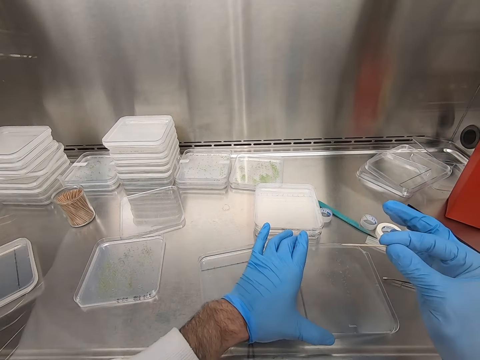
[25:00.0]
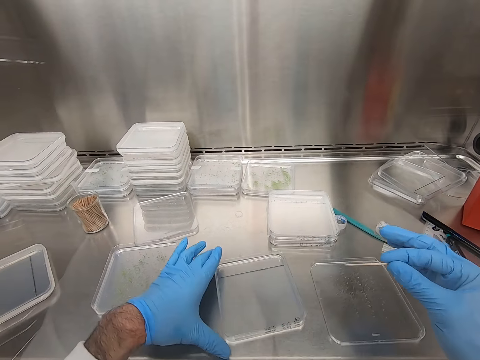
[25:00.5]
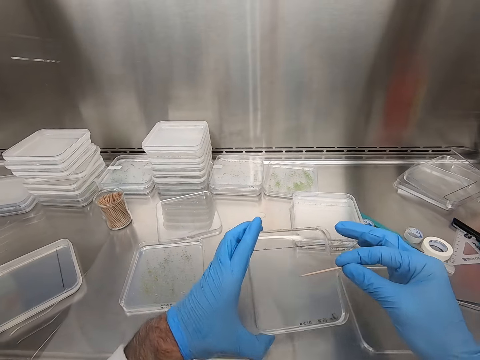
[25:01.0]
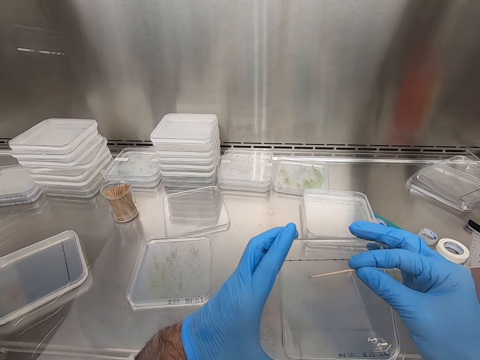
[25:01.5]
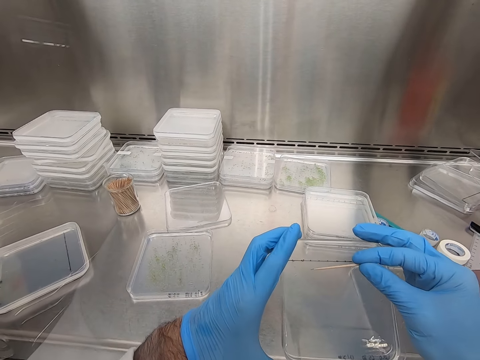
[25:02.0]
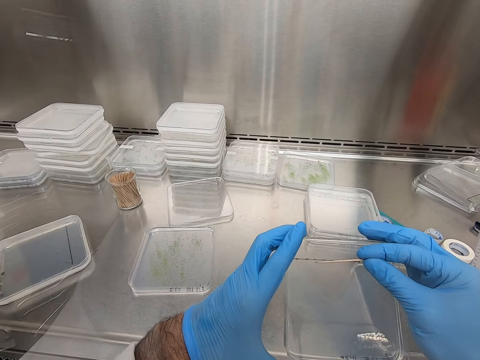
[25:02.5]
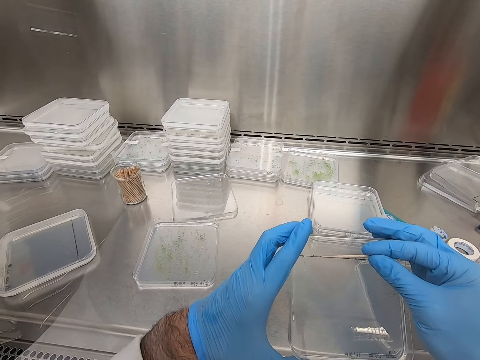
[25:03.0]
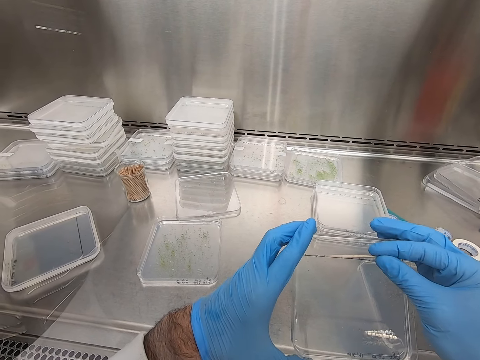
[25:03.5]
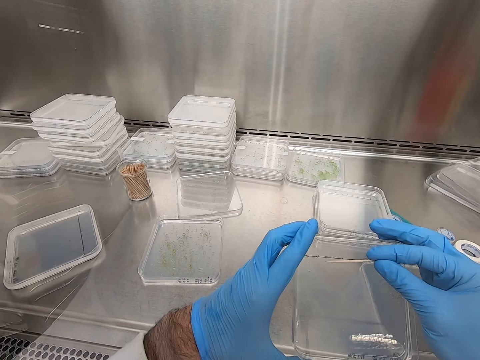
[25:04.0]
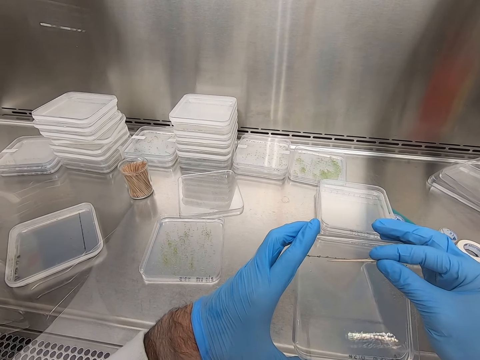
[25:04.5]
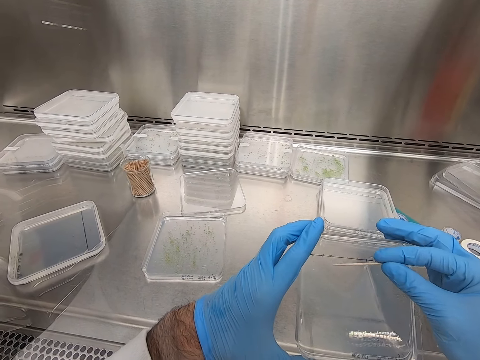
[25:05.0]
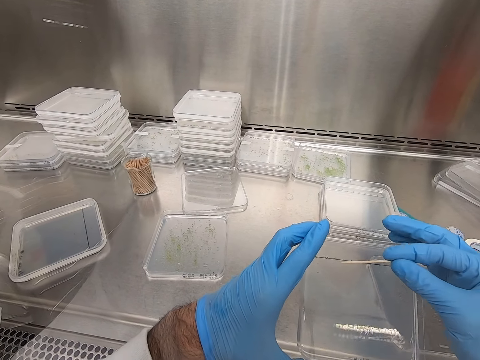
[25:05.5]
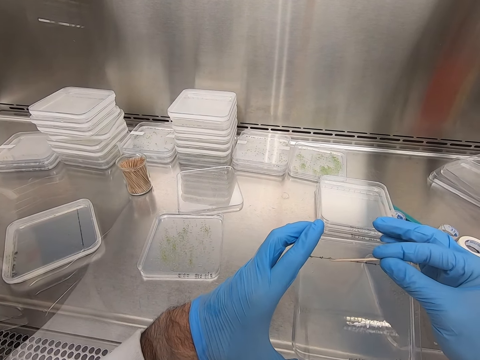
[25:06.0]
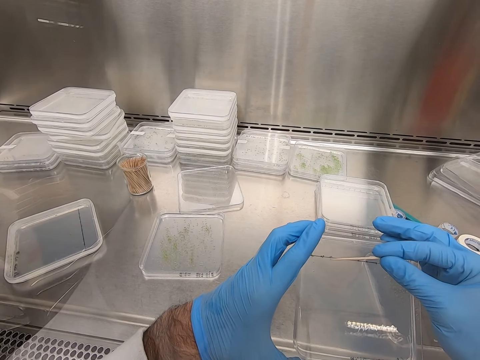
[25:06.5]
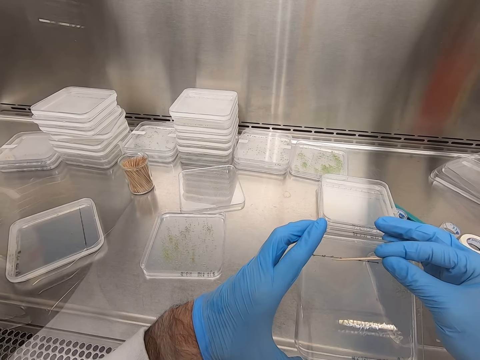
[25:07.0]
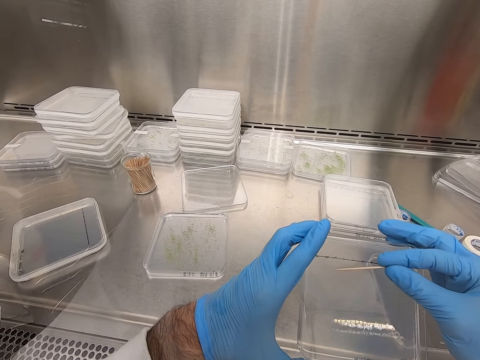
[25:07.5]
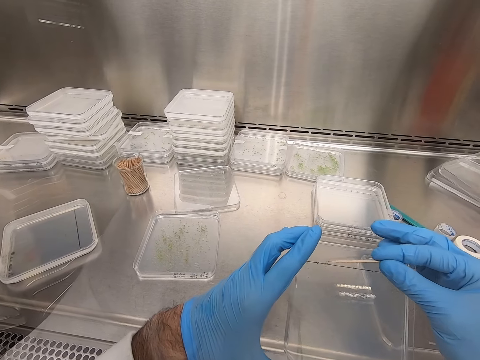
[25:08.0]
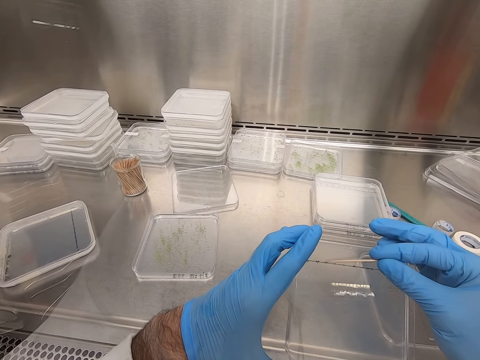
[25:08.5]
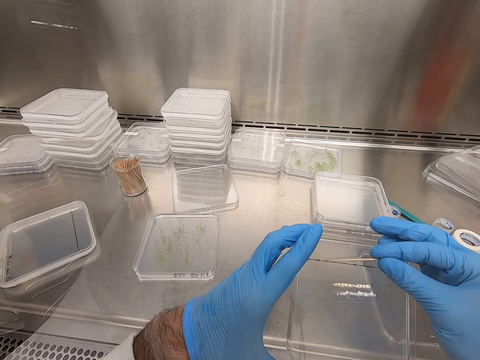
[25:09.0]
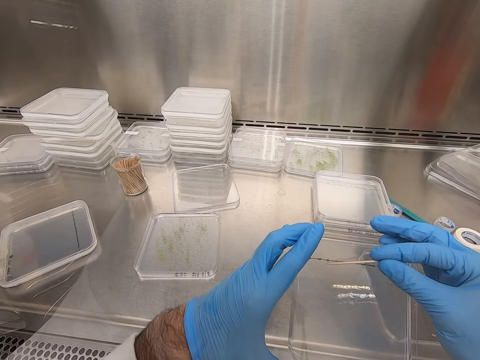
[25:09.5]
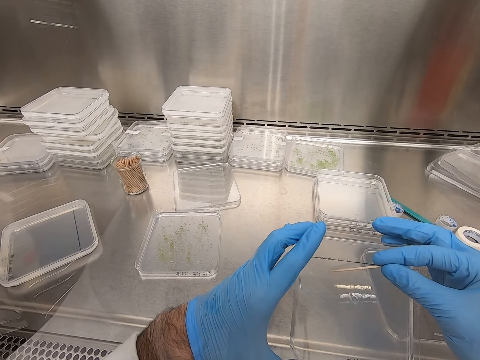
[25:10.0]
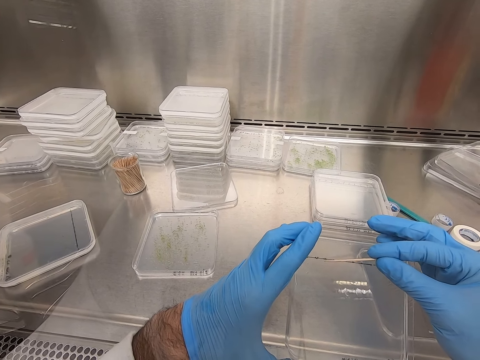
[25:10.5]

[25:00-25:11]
The camera wearer puts down the container. They hold the container. They remove something from the container with the toothpick. They move the specimen in the container.

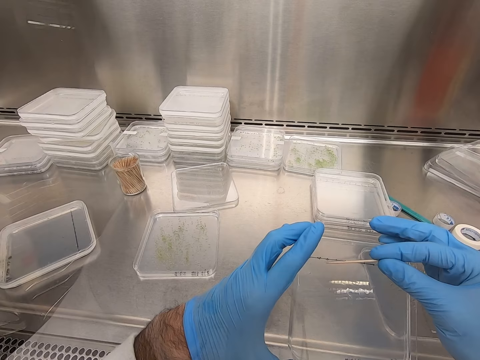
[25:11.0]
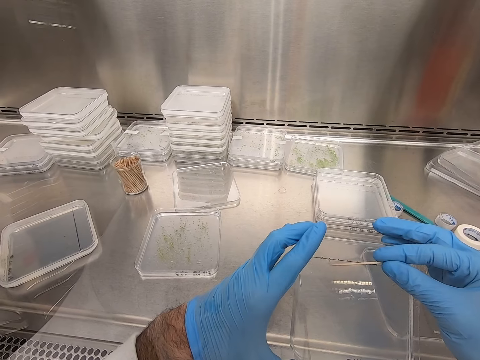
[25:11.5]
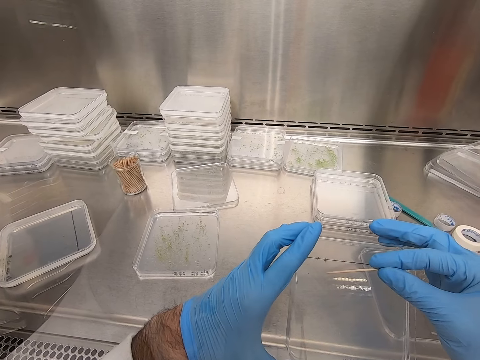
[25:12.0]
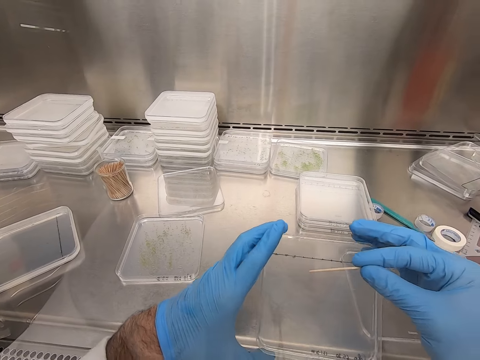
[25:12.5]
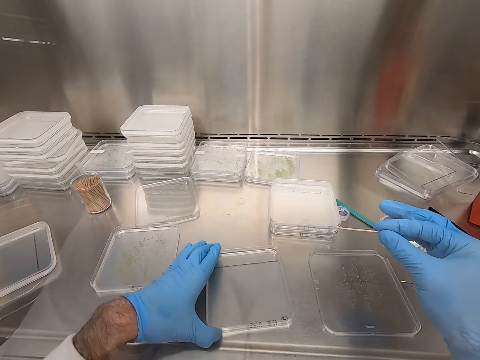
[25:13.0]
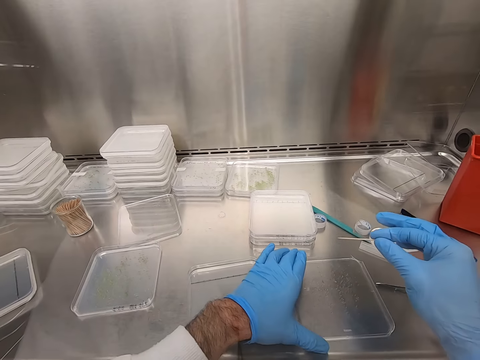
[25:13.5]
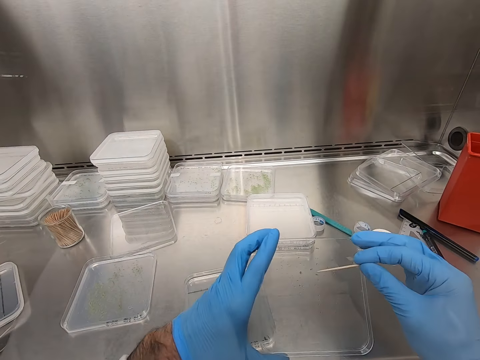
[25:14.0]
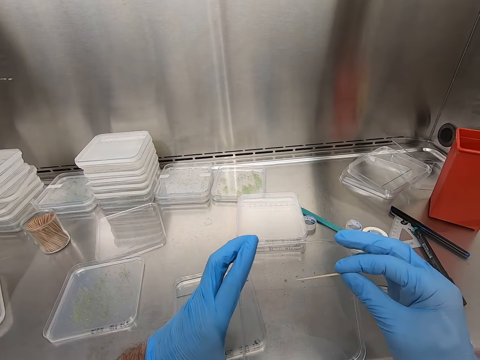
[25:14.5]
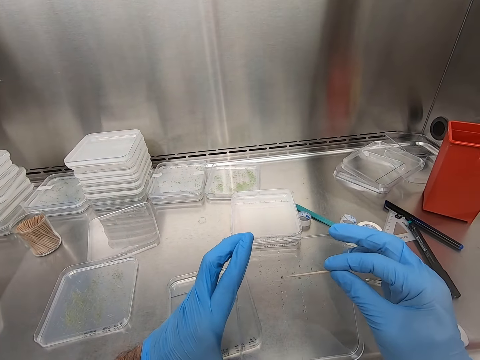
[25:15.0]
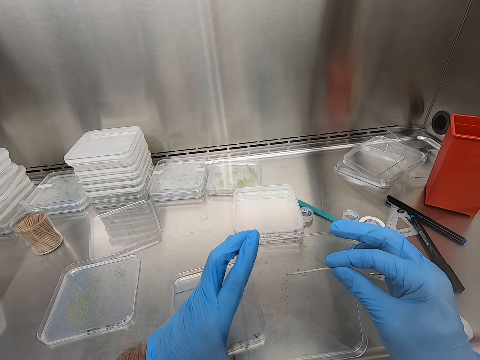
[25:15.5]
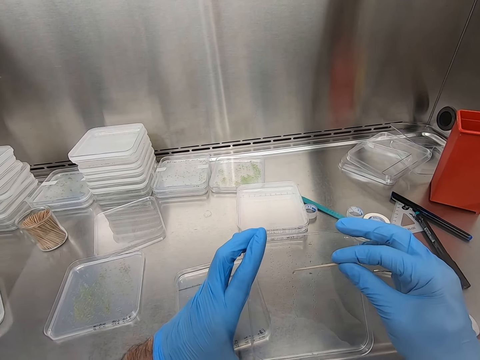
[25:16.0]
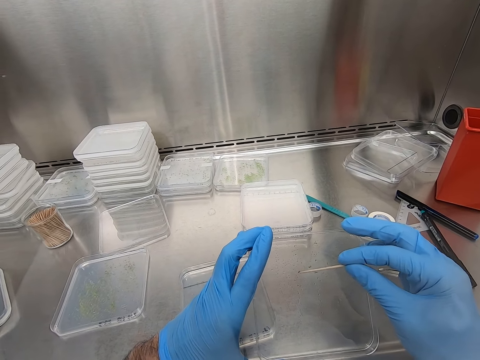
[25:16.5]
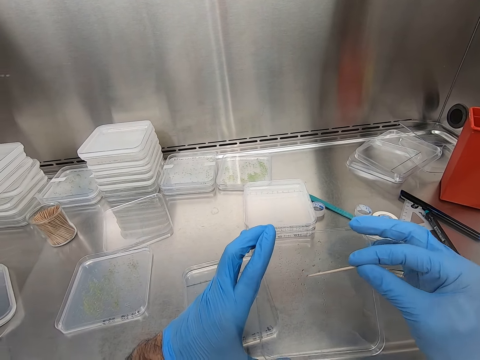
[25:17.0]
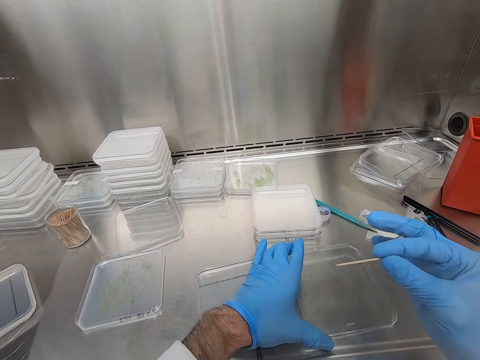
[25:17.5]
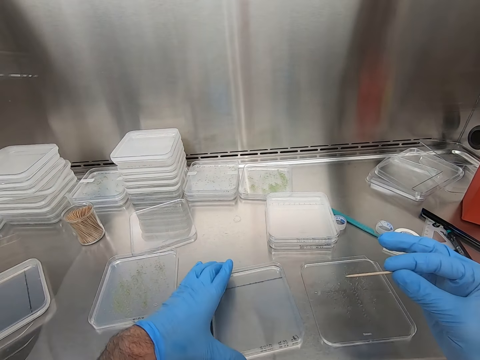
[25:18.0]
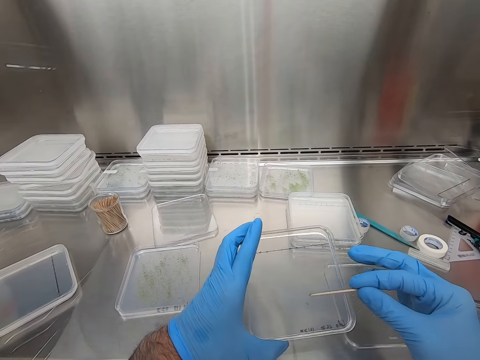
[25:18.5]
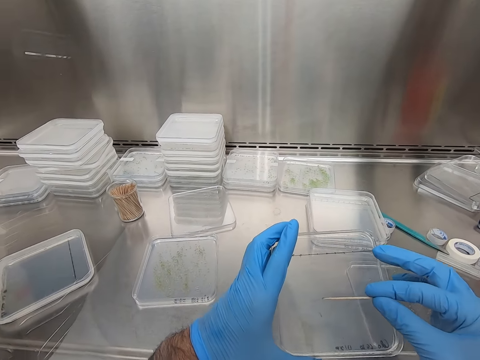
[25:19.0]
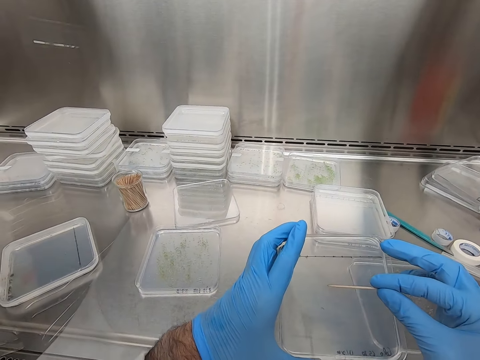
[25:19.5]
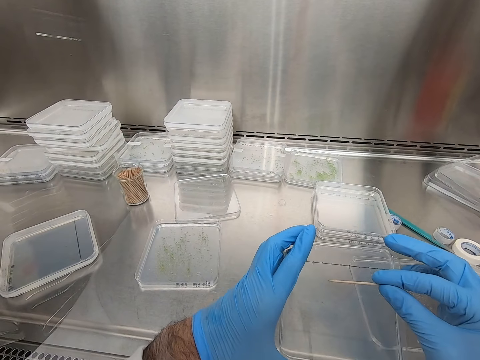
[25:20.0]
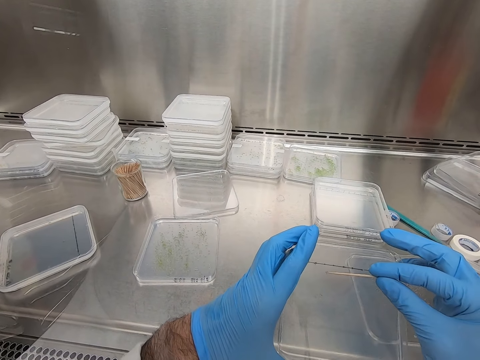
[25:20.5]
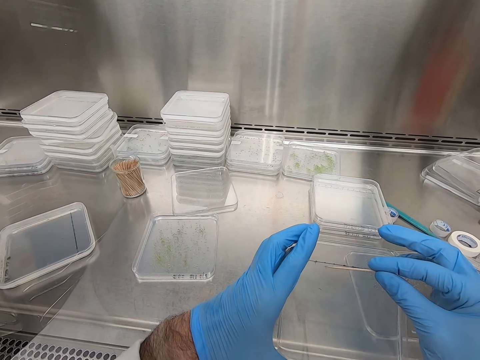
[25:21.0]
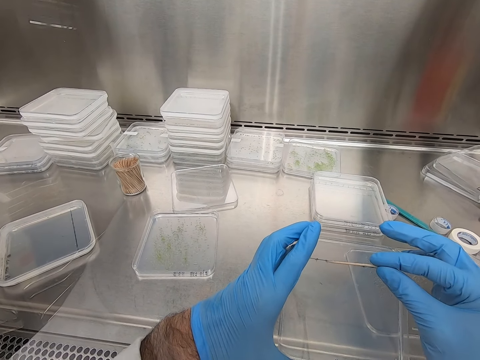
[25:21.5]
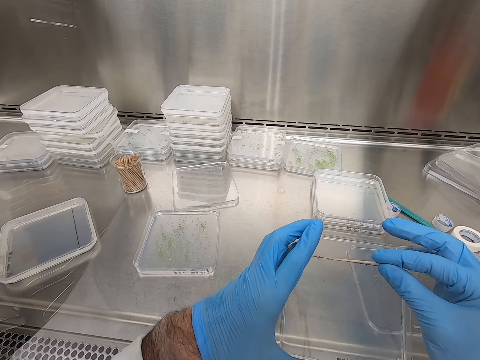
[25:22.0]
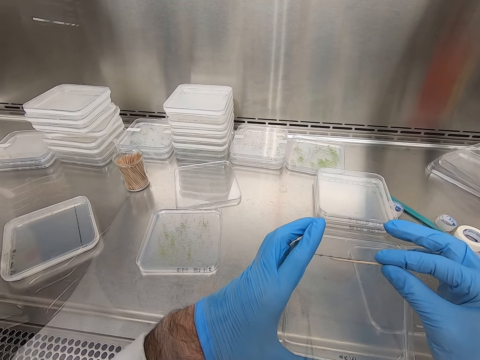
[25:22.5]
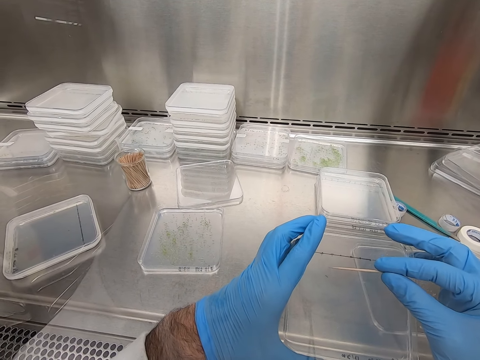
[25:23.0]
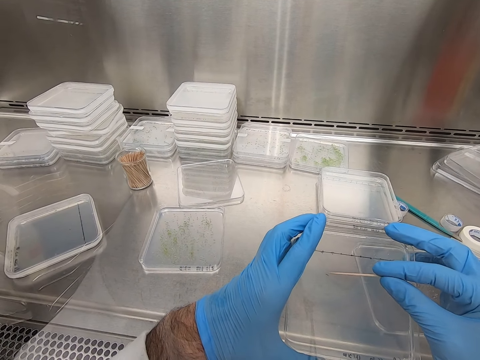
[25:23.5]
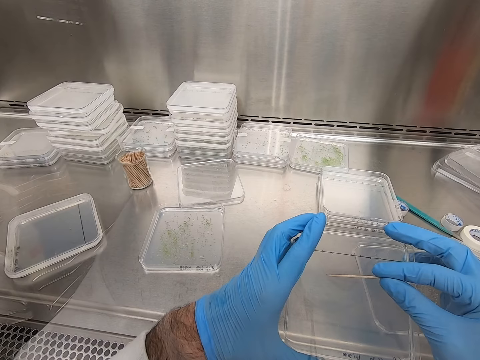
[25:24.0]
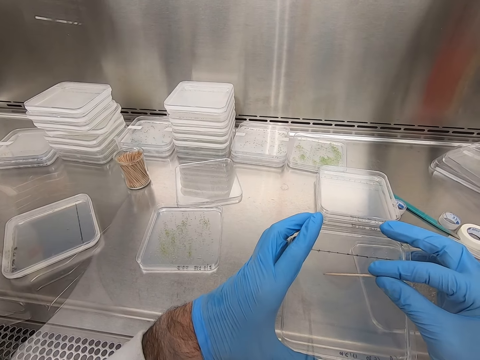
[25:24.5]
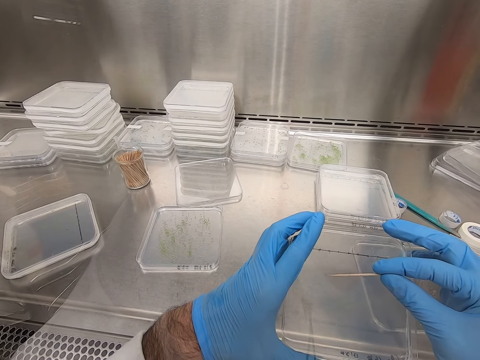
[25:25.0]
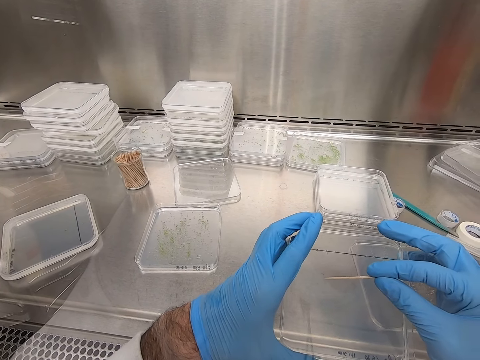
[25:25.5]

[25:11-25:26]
The camera wearer places the container down. They hold the container. They pick another container. They remove something from the container with the toothpick. They move something in the container with the toothpick. They hold the specimen with the toothpick. They place the container down. They hold the container. They pick another container. They remove something from the container. They move the specimen in the container.
